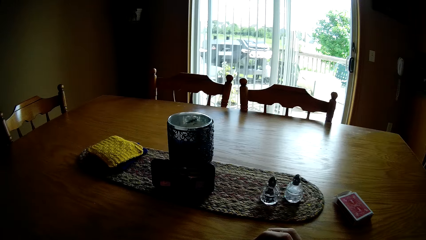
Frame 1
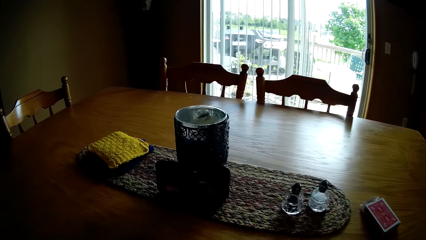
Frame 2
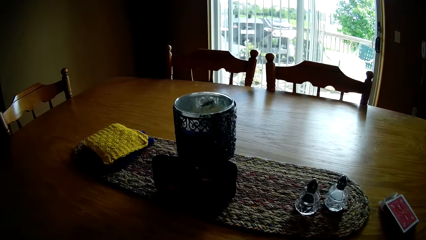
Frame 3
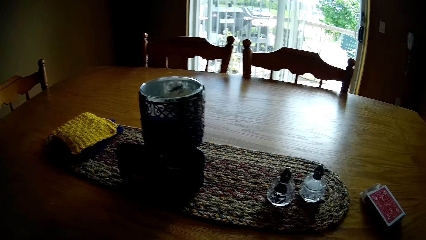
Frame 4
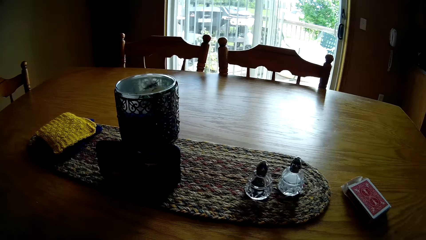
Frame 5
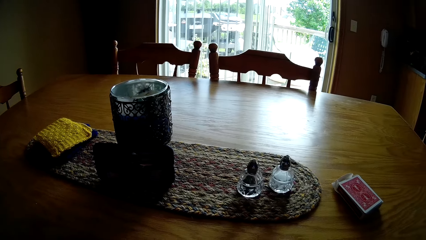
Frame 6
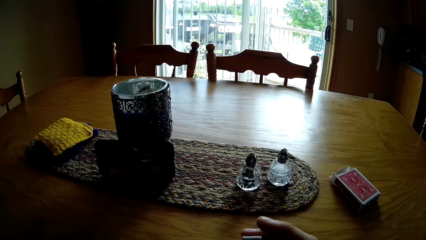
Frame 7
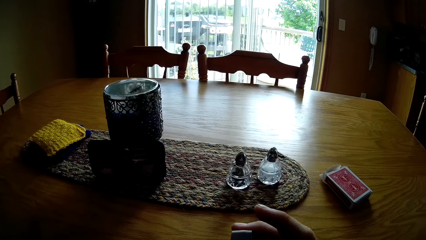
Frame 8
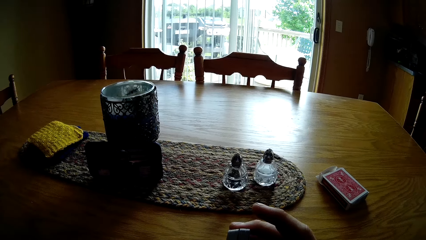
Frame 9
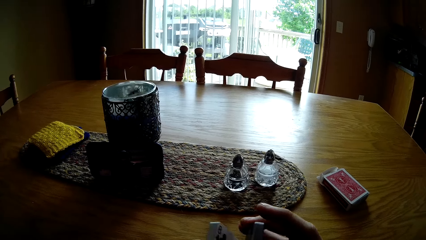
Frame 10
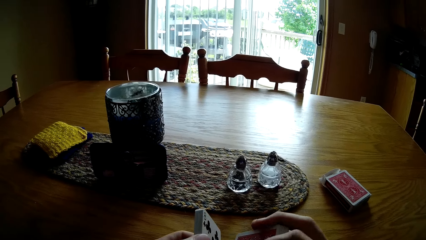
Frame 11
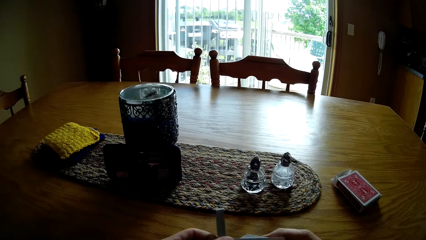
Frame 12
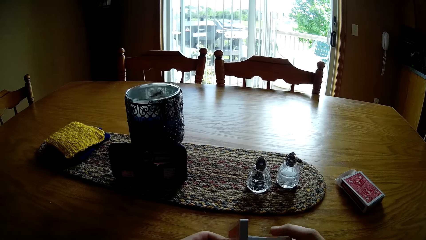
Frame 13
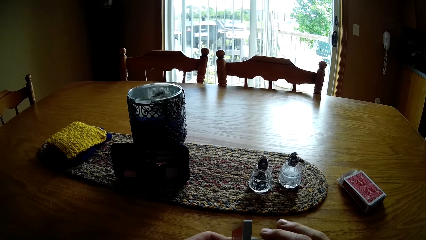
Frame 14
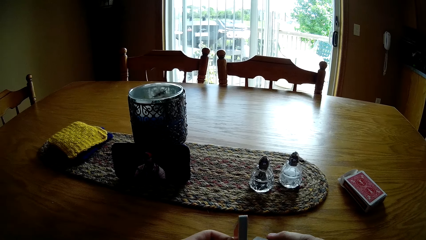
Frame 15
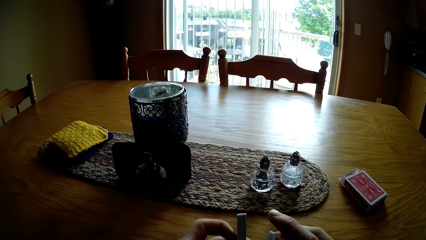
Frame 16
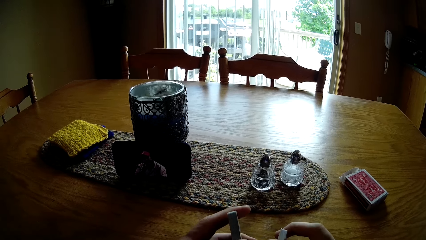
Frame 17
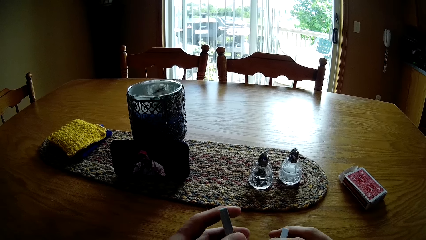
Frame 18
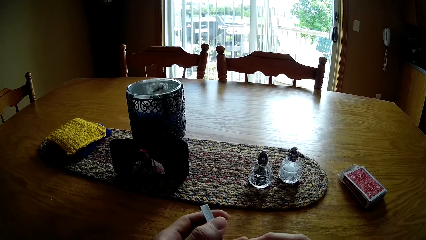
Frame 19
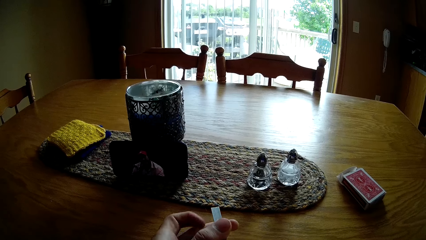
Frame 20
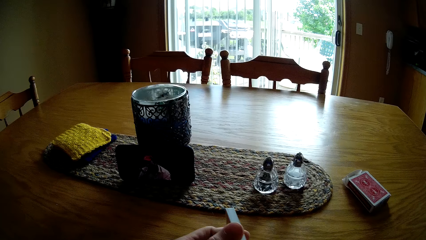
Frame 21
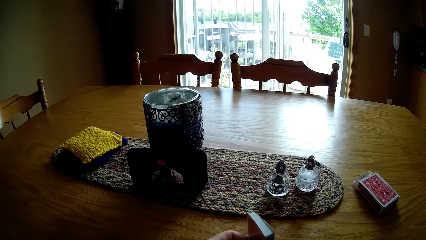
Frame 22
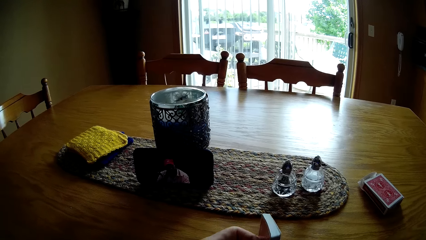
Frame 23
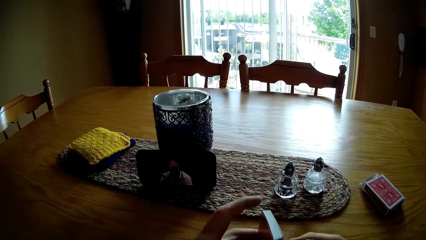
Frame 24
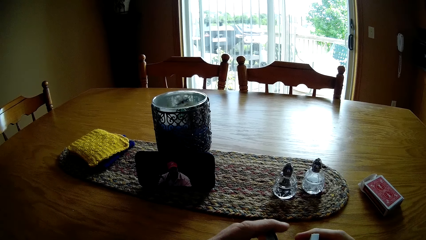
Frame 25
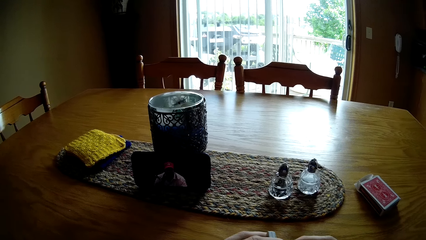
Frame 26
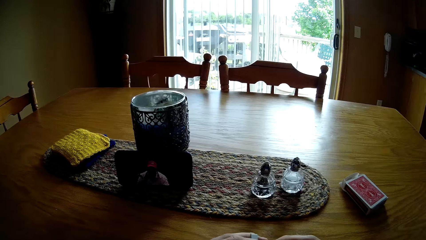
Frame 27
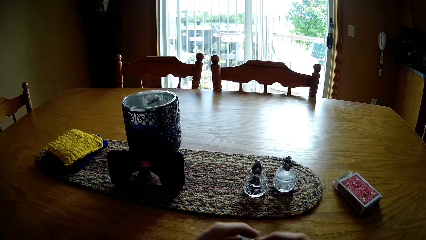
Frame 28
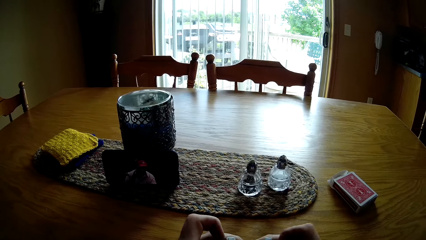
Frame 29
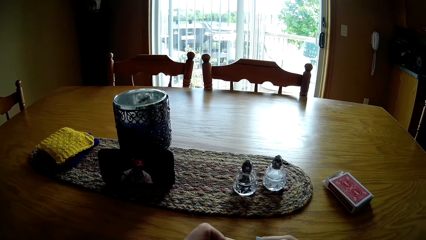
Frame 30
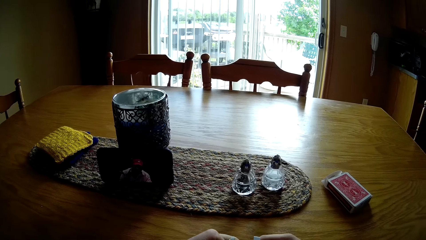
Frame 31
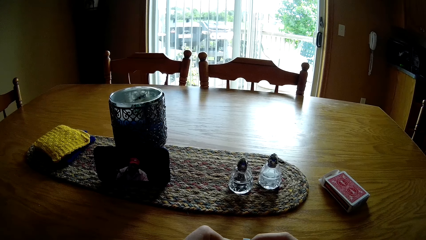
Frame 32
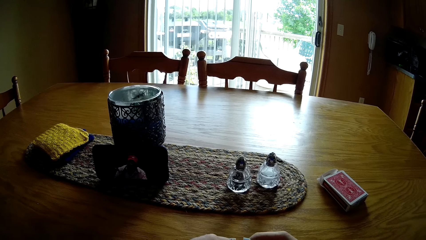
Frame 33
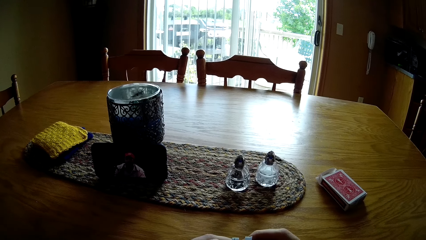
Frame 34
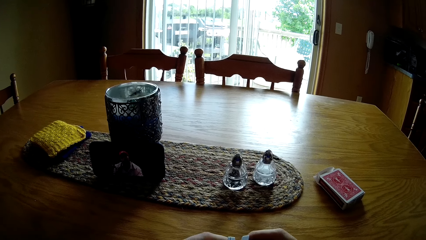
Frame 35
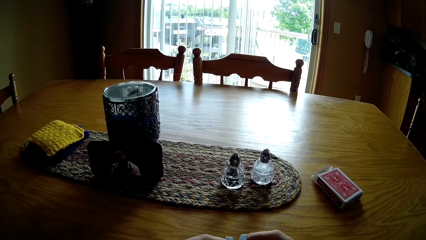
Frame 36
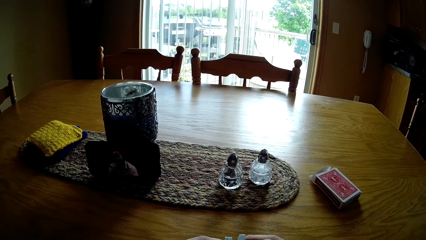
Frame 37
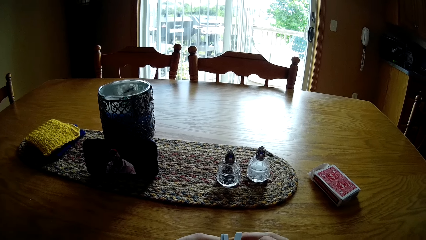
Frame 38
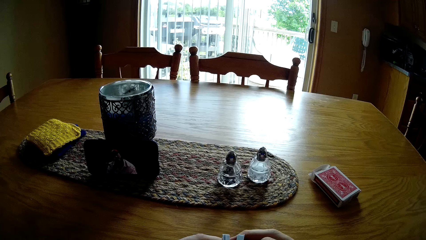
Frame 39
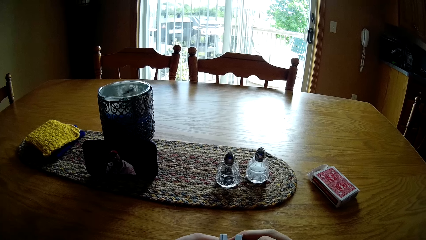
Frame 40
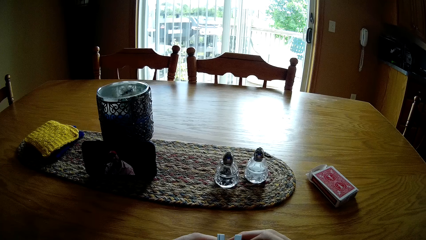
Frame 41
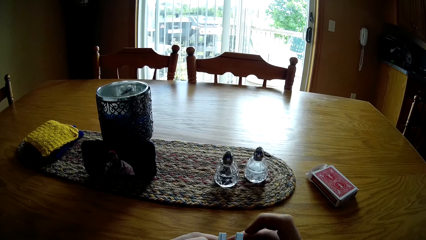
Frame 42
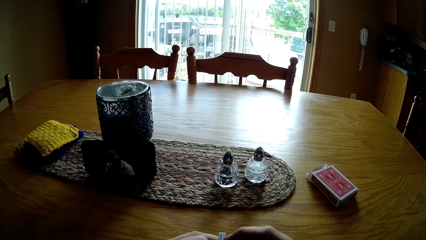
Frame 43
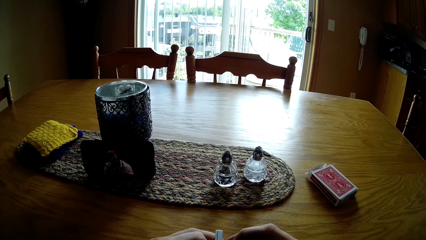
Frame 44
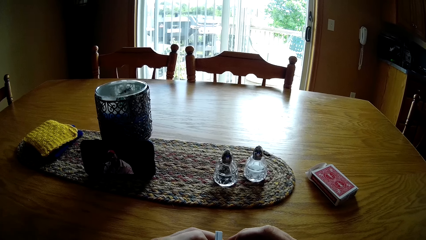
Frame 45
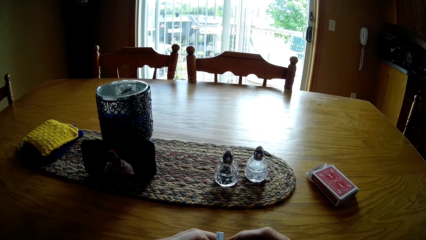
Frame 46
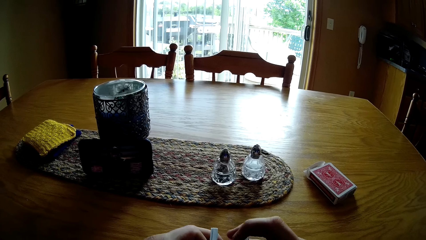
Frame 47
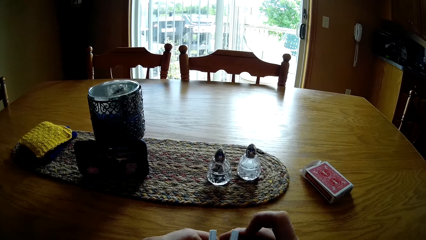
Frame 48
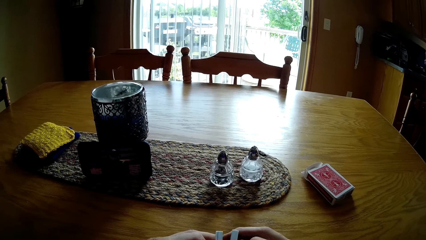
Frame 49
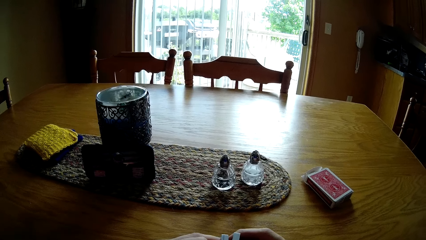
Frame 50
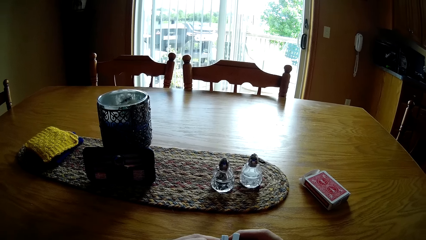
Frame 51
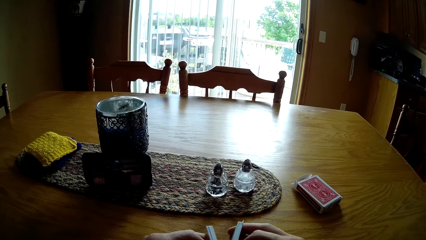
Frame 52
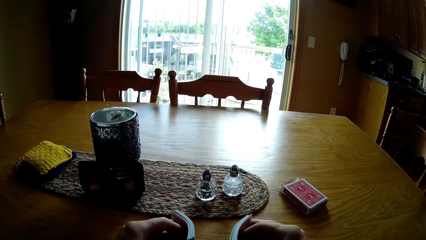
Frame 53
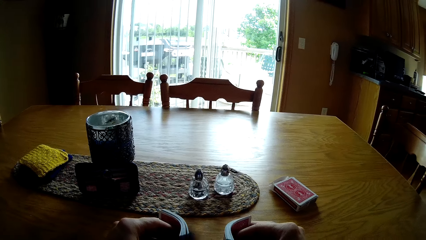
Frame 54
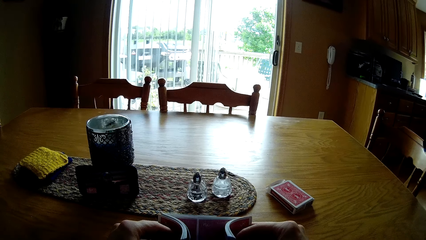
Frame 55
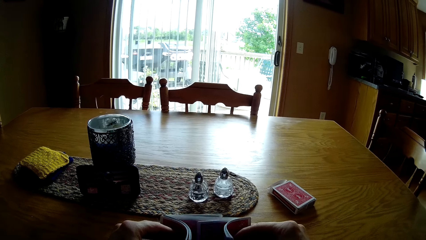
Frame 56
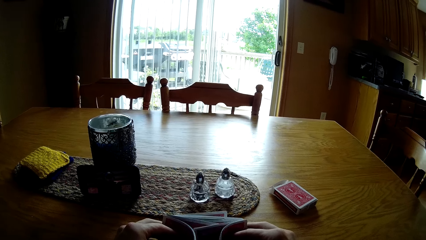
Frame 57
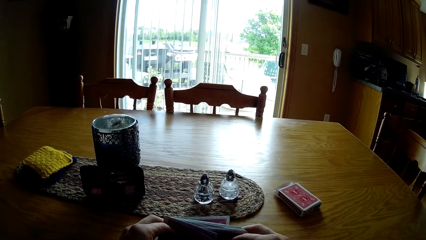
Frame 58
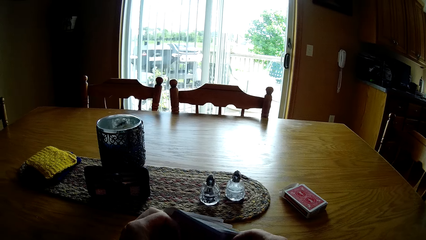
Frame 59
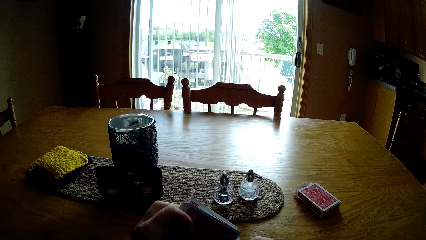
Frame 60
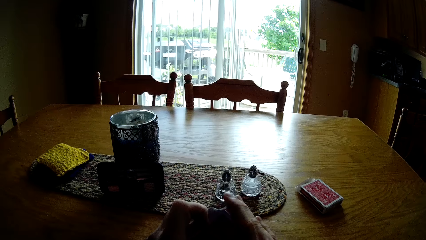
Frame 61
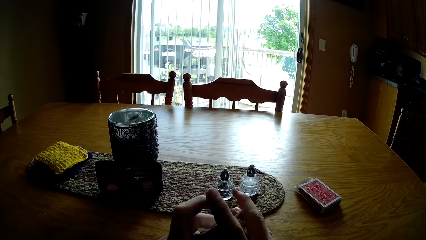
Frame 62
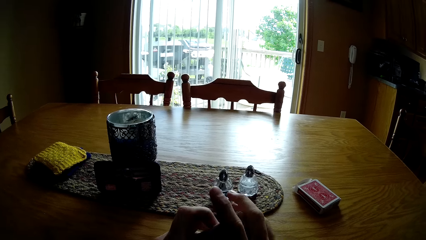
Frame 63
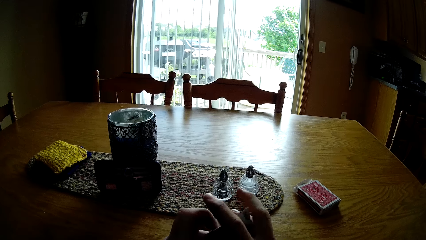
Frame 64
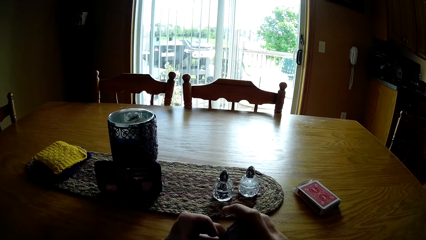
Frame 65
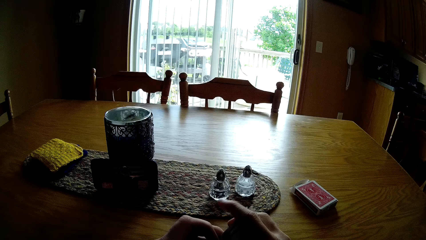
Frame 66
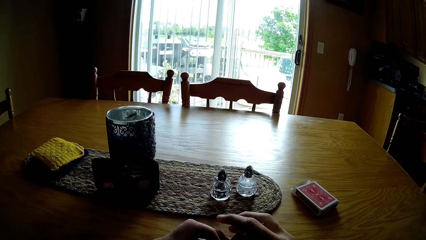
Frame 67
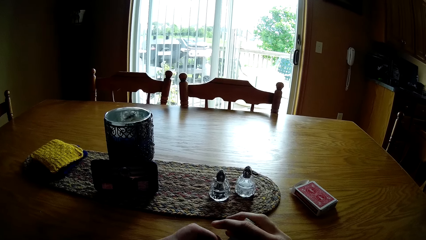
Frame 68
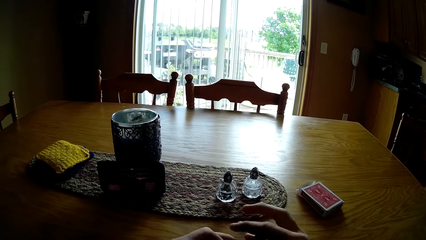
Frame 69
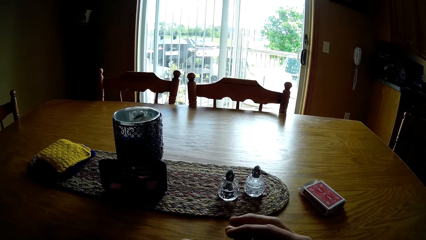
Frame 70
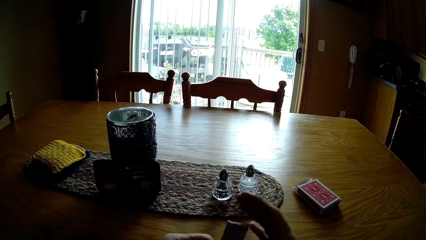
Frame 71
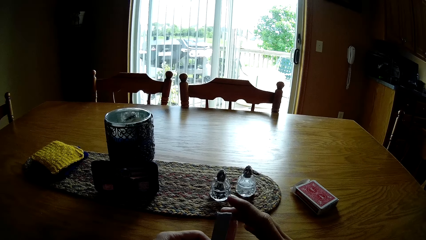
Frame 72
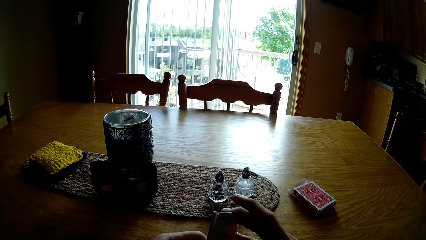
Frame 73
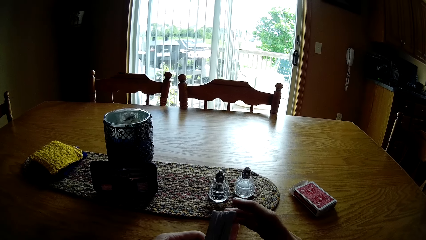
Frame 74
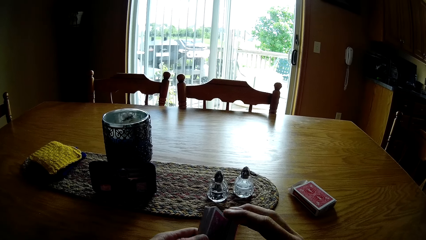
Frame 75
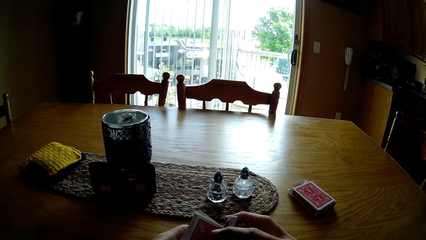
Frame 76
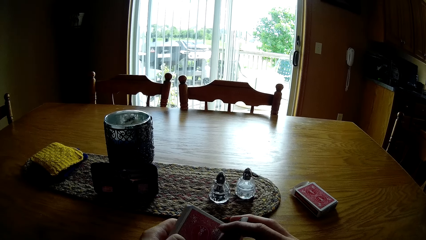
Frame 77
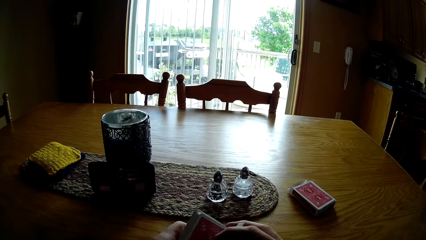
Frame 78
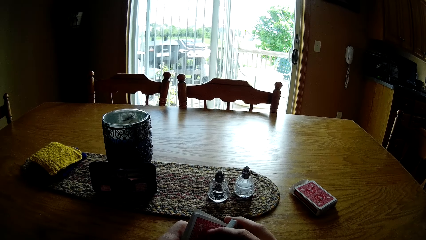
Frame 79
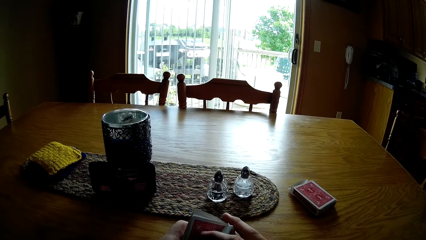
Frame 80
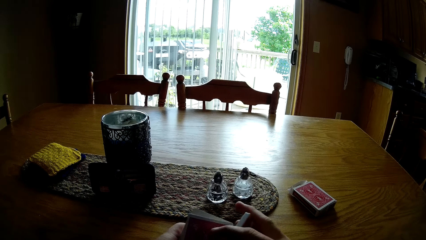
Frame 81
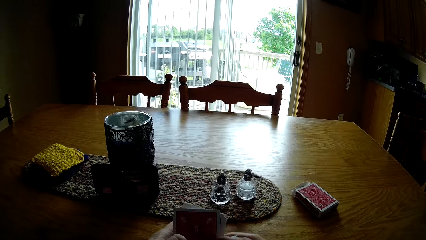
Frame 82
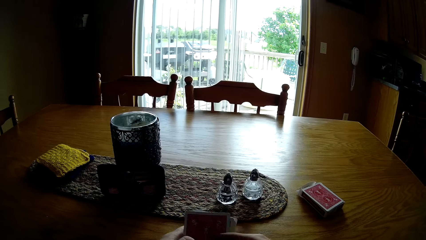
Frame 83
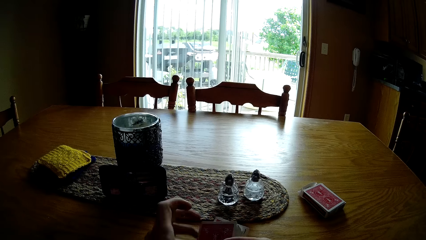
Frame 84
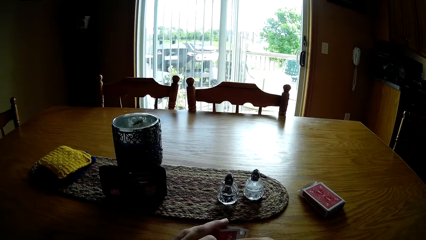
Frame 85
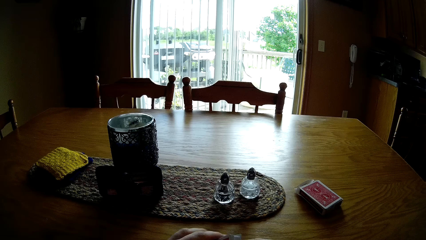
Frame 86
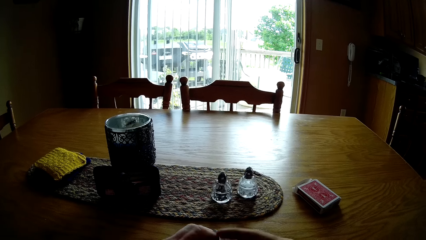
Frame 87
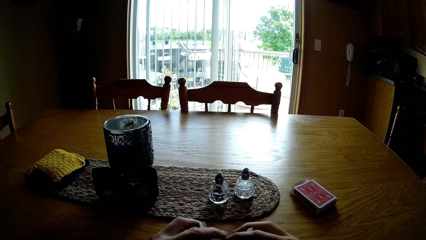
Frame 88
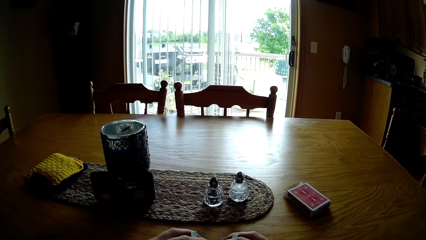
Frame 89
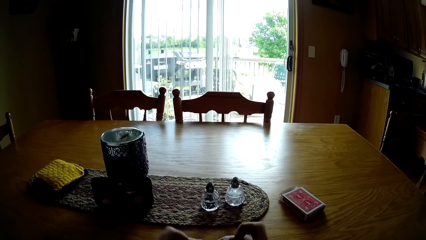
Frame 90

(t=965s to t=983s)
The camera wearer looks at the cards. They shuffle the cards. They flip the cards. They hit the cards on the table. They look at the cards.
